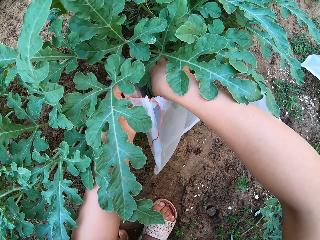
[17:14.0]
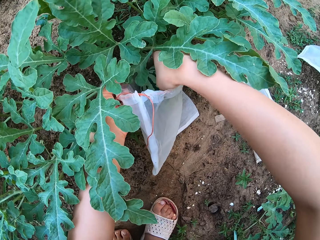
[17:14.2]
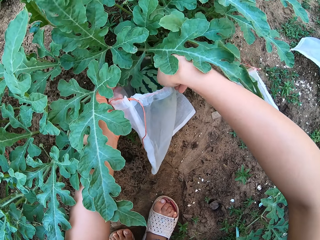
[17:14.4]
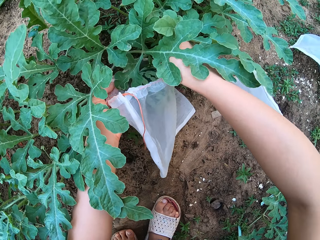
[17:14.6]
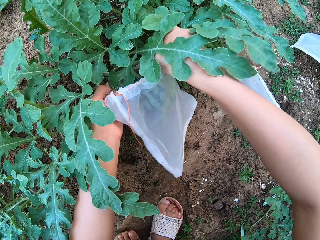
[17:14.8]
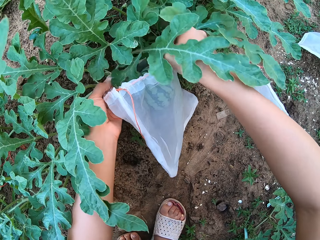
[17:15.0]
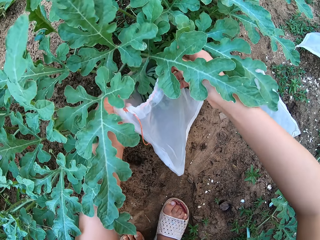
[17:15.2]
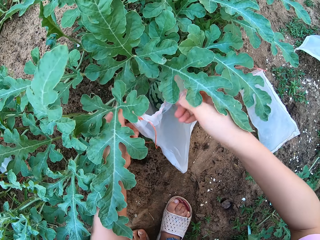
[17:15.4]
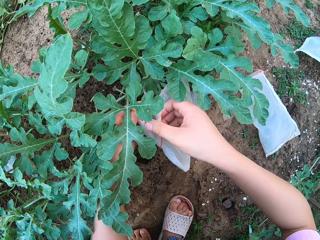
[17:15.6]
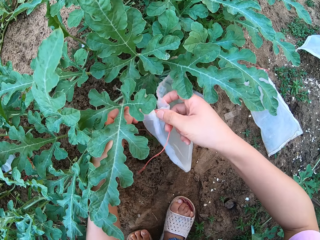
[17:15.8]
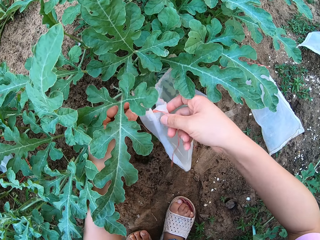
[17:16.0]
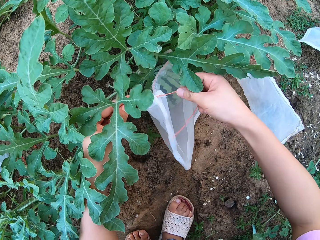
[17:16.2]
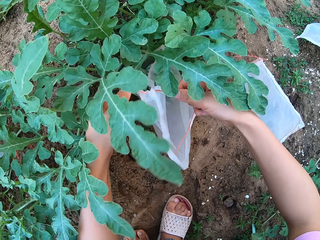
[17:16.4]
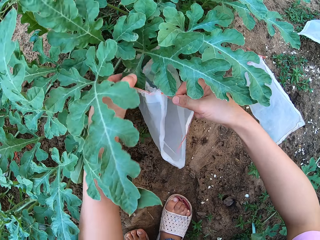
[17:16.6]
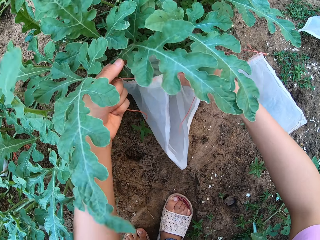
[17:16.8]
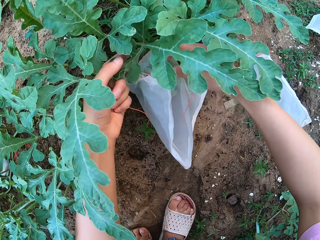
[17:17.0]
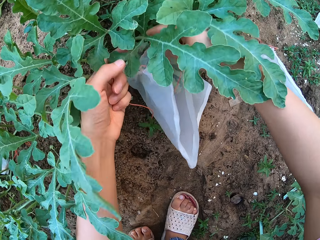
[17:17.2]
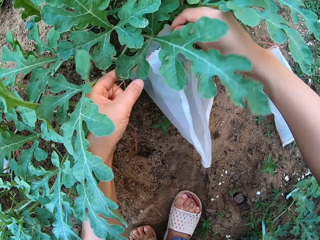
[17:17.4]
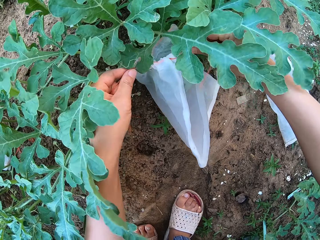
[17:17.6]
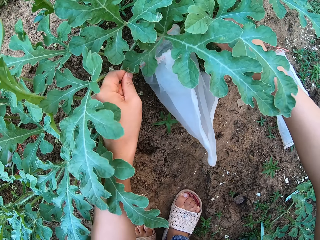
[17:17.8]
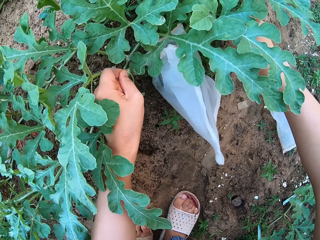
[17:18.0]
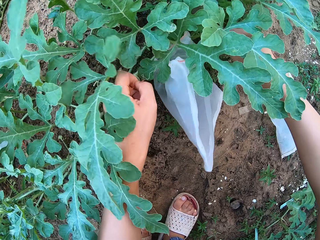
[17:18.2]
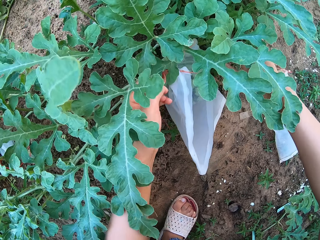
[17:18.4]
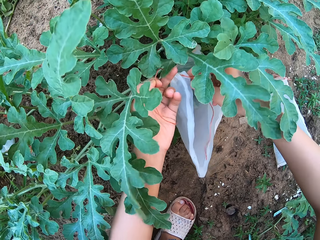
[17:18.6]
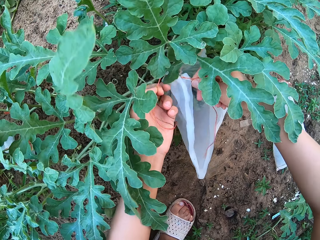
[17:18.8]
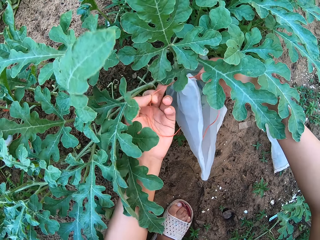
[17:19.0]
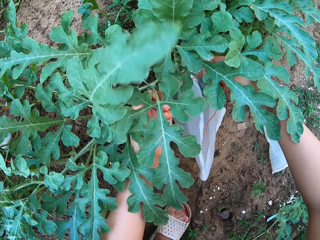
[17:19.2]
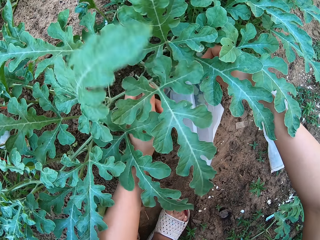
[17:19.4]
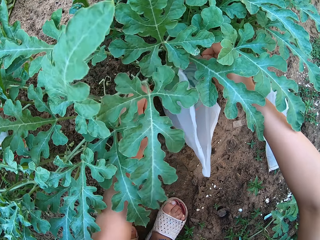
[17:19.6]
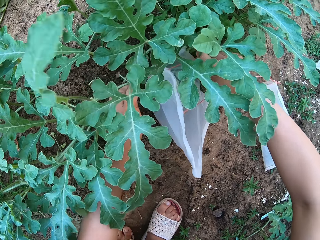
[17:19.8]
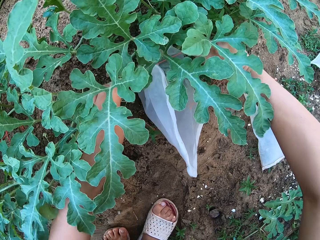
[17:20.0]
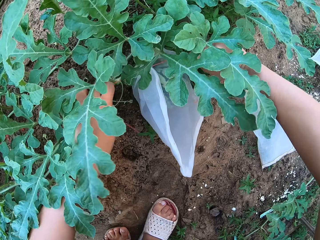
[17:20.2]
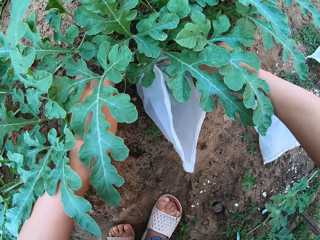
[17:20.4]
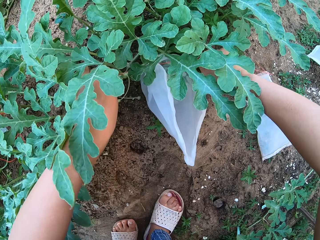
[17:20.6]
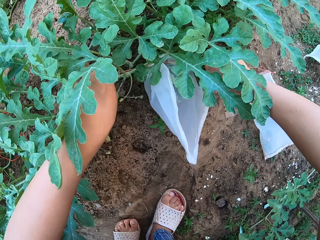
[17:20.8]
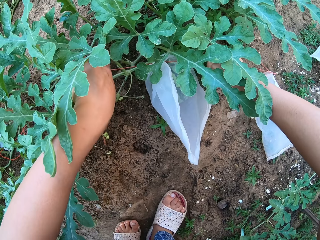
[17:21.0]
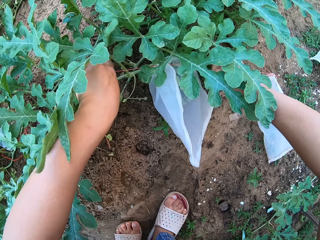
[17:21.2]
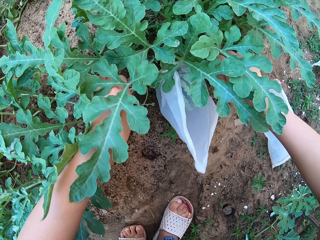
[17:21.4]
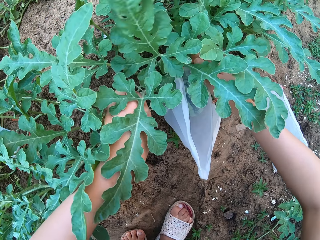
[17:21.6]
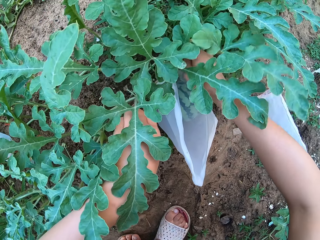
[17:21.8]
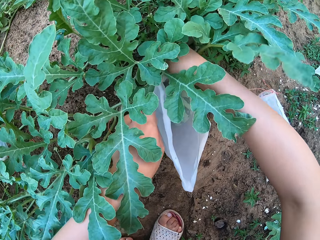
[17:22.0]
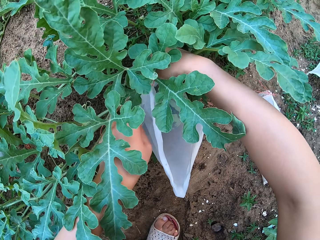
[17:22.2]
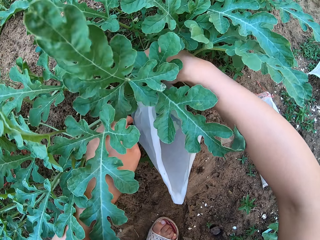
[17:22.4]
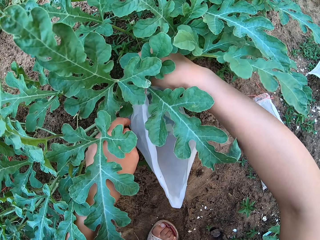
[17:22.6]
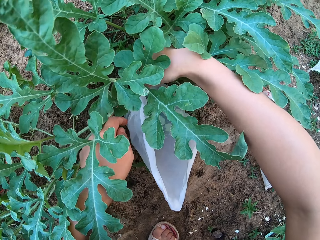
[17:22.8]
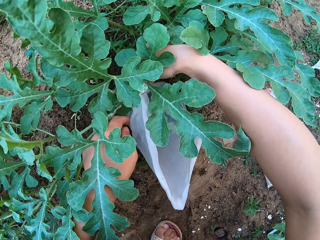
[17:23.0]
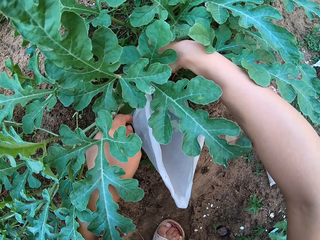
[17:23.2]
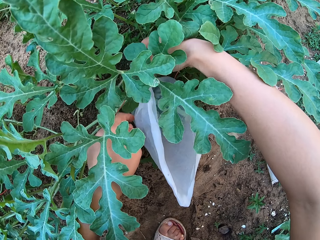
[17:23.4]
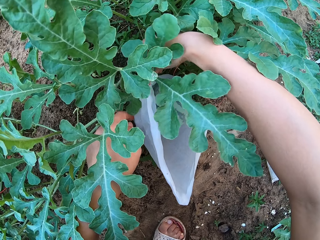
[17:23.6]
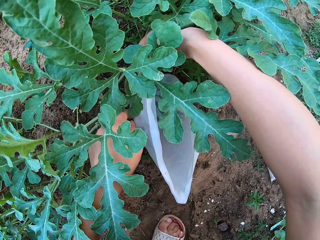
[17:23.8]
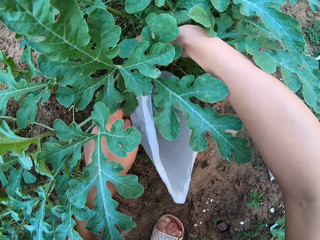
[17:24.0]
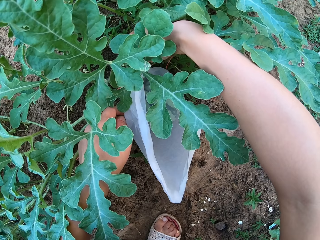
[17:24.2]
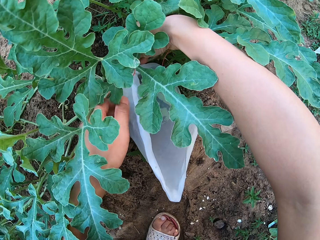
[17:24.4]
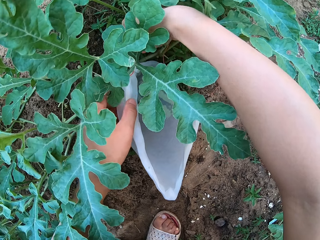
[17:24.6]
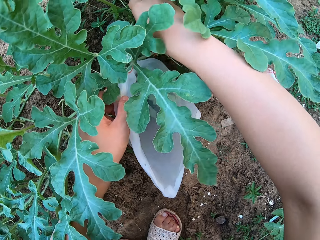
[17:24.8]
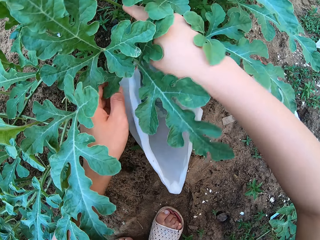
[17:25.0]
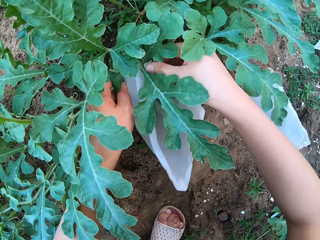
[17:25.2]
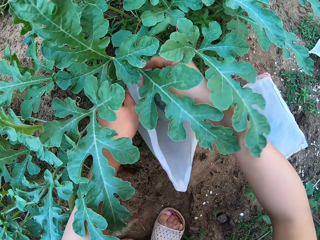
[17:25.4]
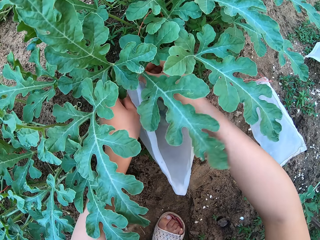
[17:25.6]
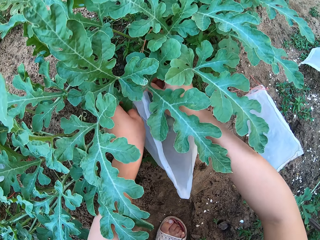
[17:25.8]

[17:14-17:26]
The camera wearer drops a watermelon fruit in a transparent polythene bag. They tie the moisture bag on the fruit.

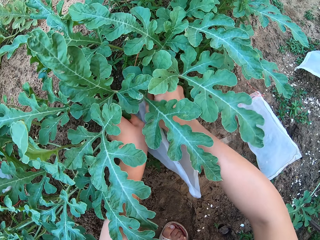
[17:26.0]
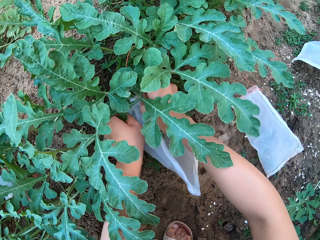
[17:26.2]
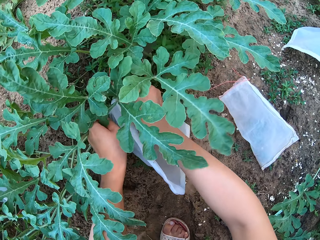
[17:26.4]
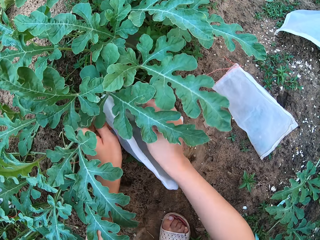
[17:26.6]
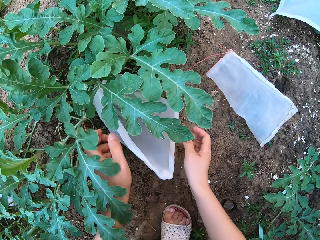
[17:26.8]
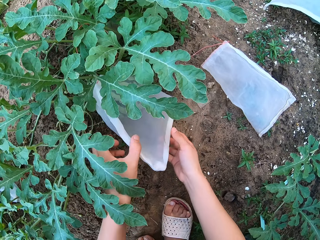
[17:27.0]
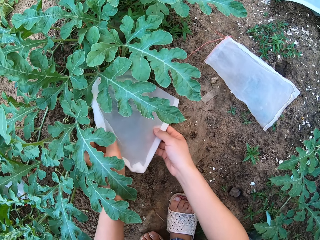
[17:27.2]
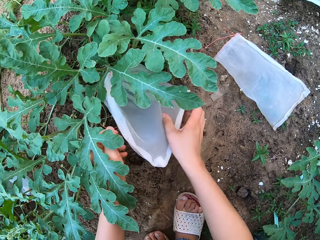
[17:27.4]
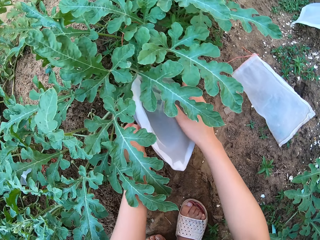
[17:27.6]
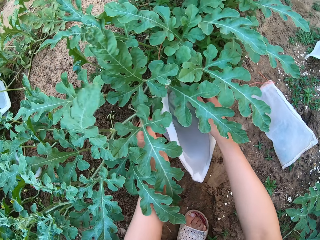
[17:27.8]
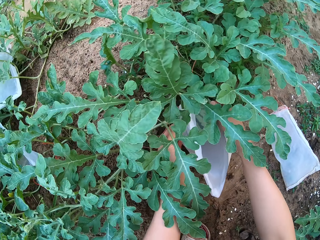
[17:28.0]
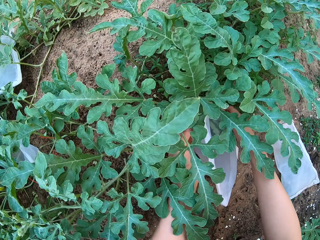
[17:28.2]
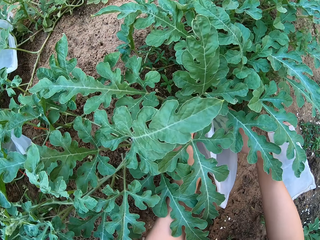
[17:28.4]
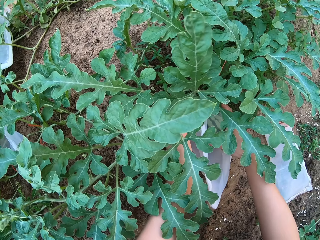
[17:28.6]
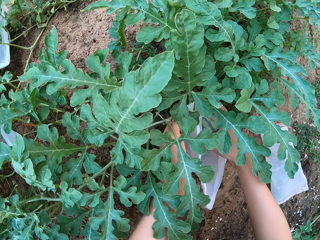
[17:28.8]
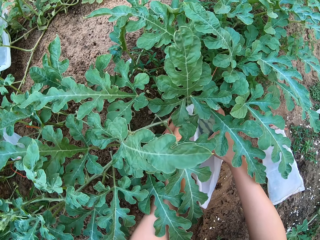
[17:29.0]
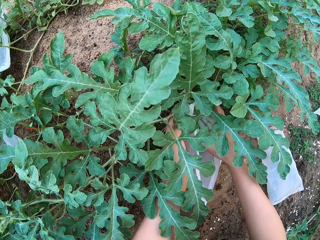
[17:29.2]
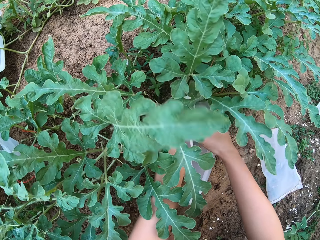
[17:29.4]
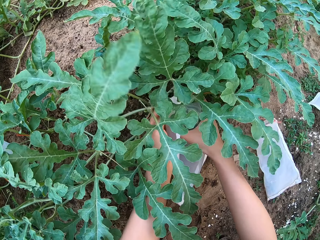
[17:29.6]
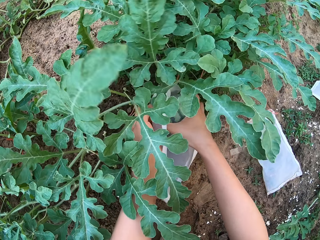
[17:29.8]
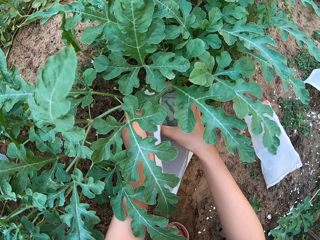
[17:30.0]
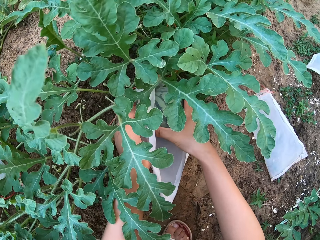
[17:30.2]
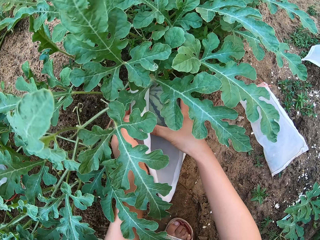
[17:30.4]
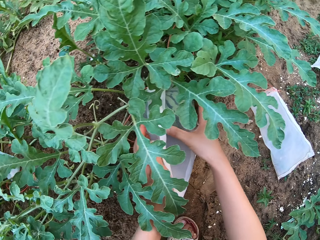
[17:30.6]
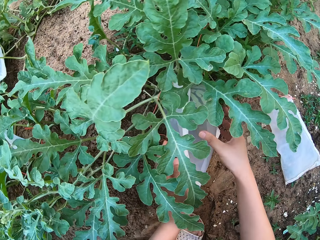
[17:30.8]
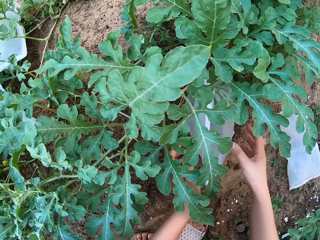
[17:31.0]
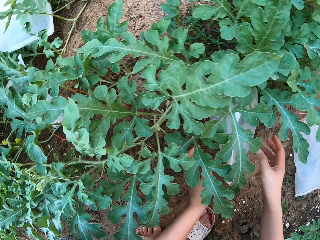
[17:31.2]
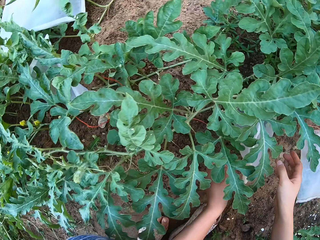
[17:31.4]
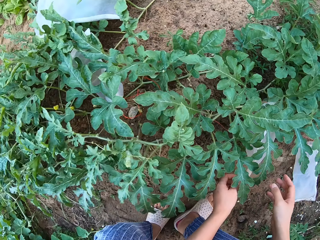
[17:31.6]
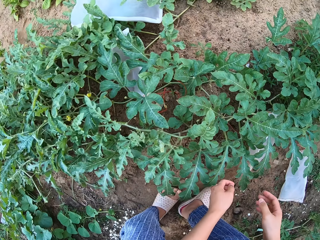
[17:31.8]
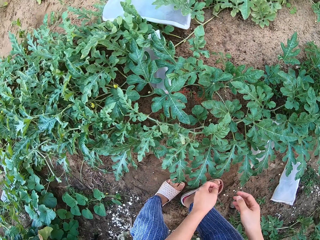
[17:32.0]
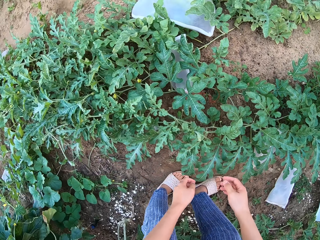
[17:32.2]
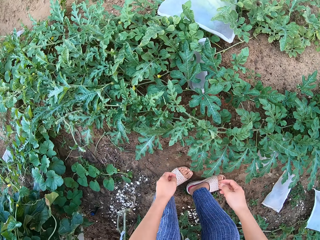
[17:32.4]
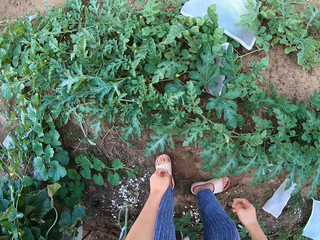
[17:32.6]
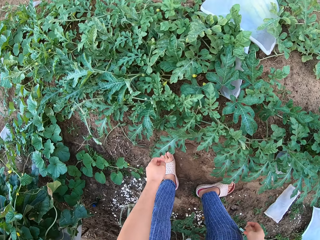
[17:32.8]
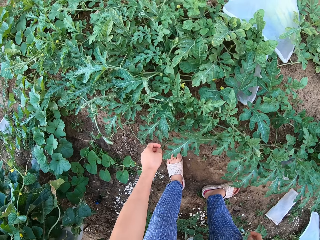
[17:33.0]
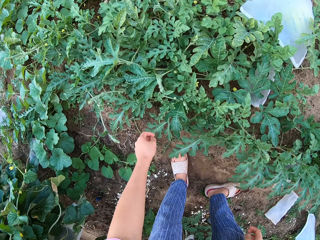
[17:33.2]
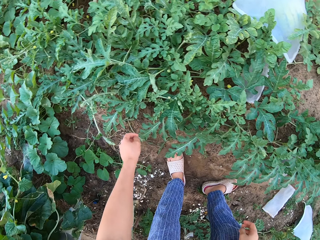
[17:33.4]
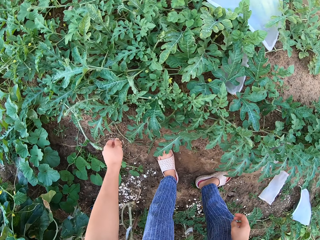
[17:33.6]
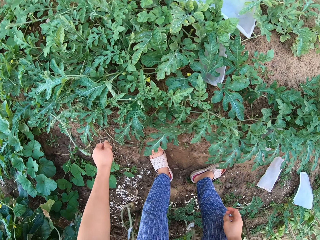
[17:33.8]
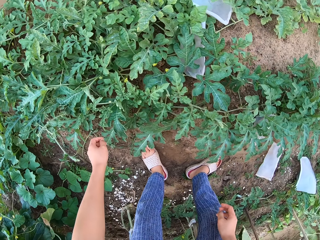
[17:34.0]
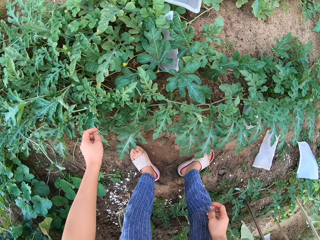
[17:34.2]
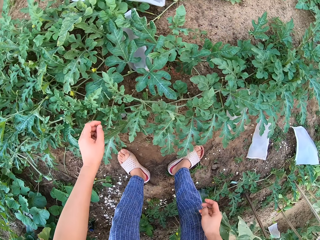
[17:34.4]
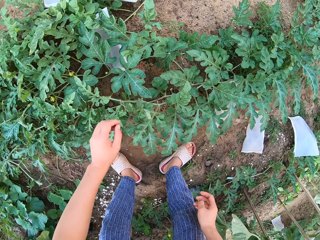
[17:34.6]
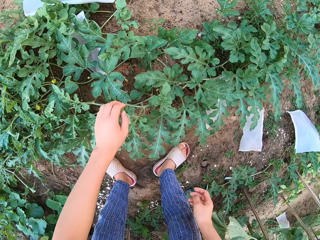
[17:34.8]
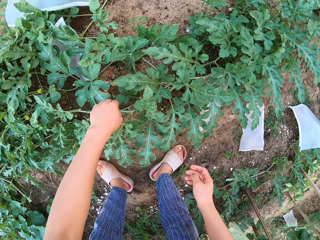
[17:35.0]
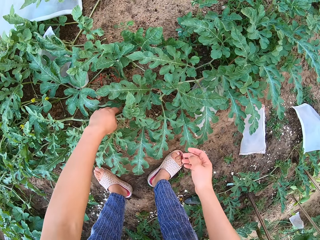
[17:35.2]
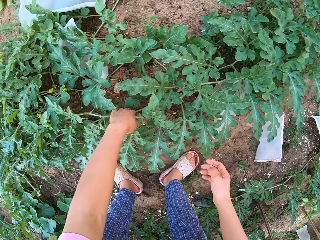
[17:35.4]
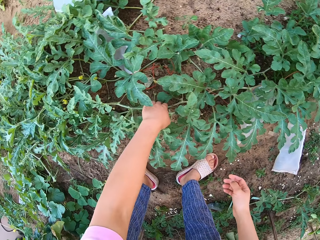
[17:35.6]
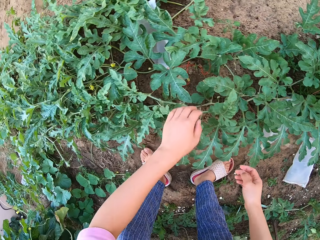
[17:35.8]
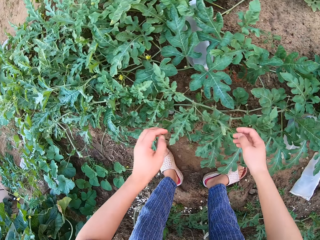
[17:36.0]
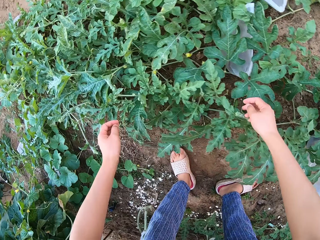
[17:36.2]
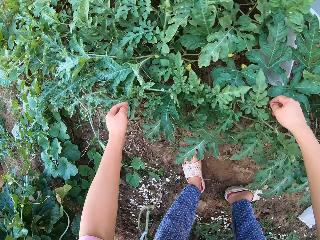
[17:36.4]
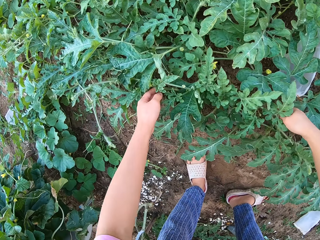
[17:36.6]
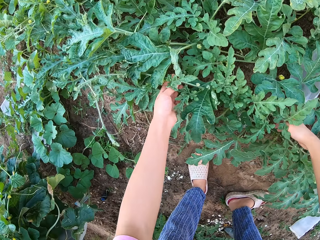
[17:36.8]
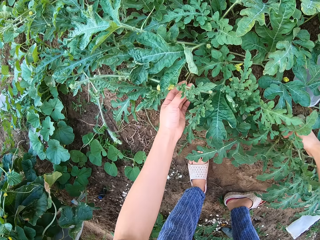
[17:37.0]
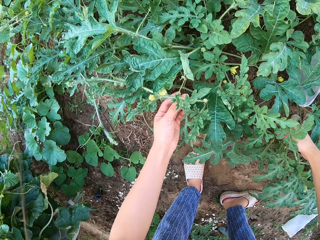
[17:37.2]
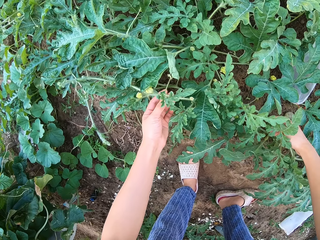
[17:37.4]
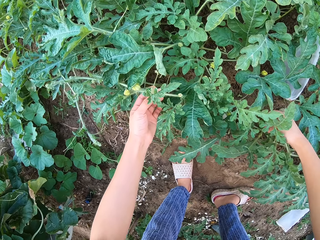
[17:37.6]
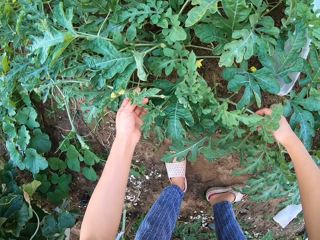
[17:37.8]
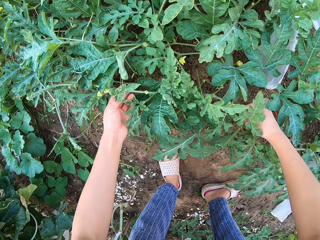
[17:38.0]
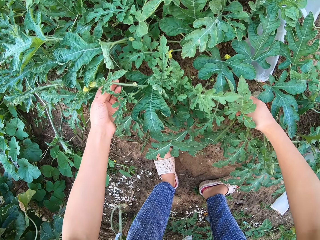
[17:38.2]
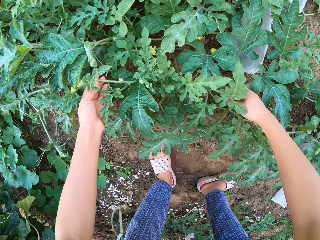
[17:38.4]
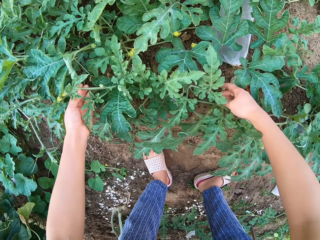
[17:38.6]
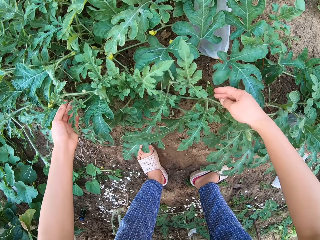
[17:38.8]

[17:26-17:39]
The camera wearer stands up from the ground. They stare on a melon fruit plant garden. They grab melon fruit plant leaves.
